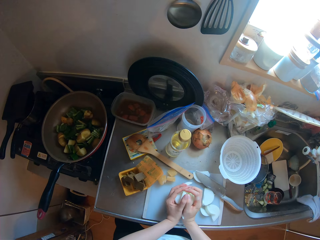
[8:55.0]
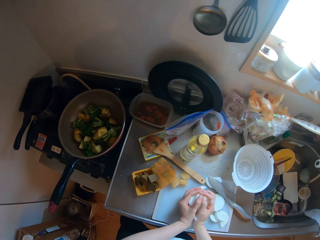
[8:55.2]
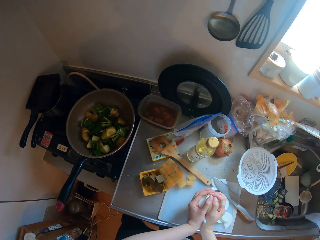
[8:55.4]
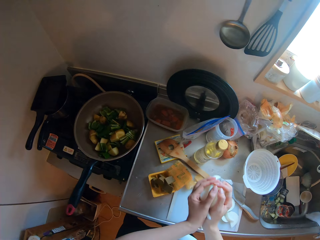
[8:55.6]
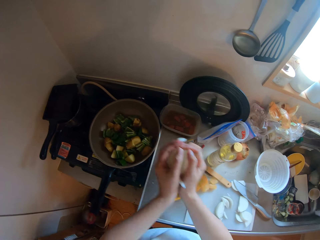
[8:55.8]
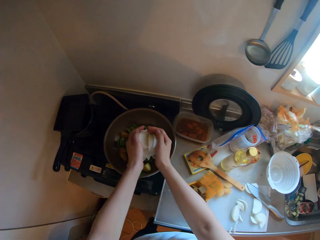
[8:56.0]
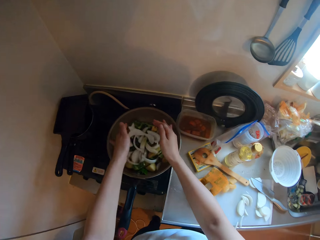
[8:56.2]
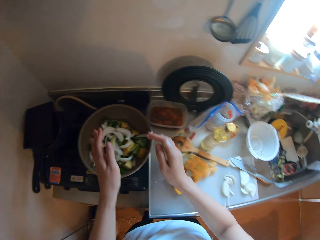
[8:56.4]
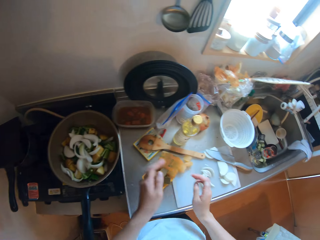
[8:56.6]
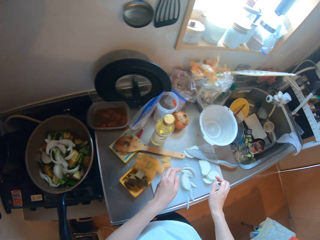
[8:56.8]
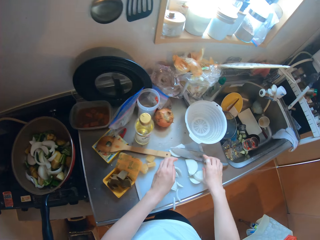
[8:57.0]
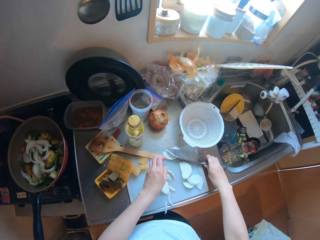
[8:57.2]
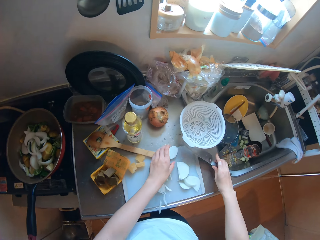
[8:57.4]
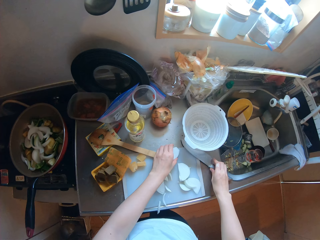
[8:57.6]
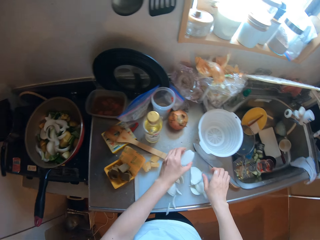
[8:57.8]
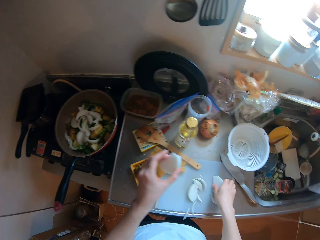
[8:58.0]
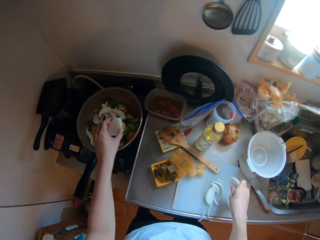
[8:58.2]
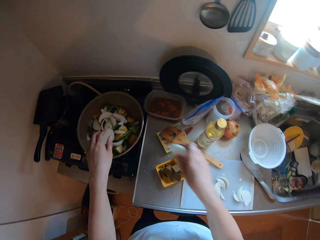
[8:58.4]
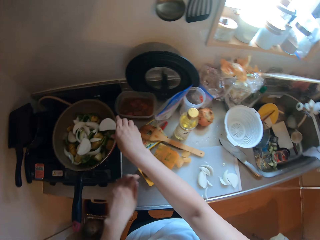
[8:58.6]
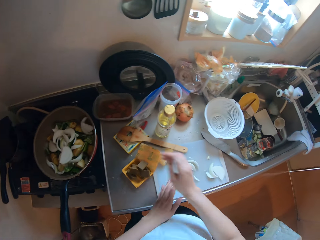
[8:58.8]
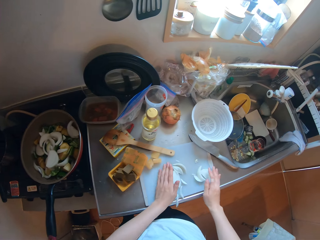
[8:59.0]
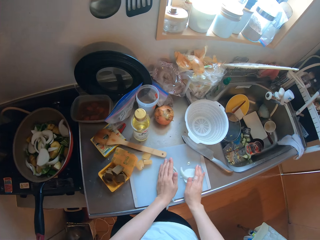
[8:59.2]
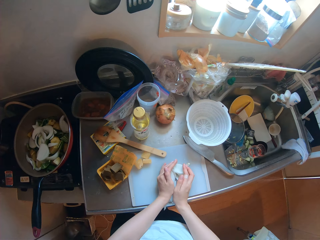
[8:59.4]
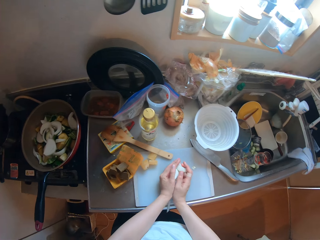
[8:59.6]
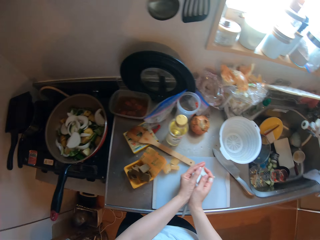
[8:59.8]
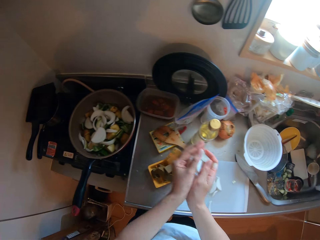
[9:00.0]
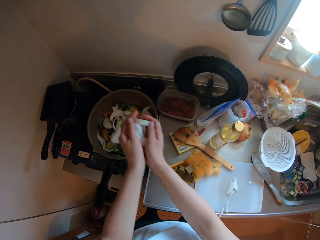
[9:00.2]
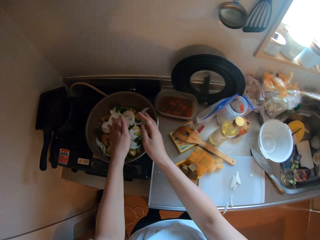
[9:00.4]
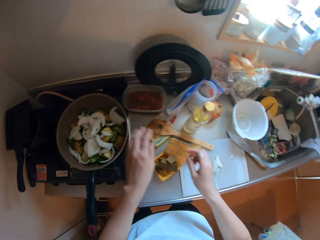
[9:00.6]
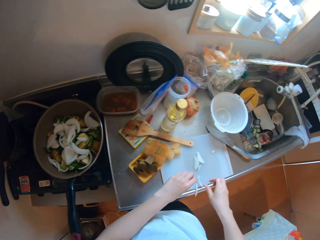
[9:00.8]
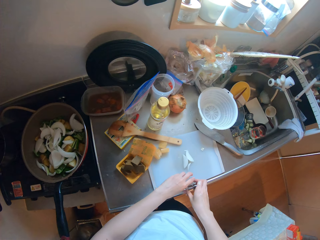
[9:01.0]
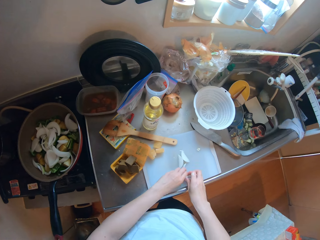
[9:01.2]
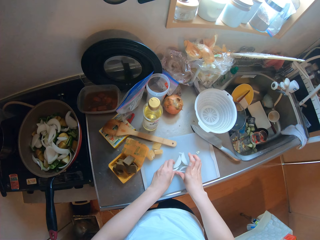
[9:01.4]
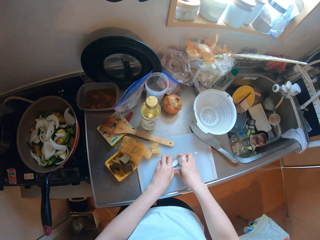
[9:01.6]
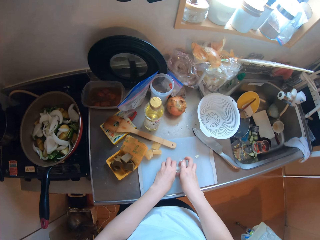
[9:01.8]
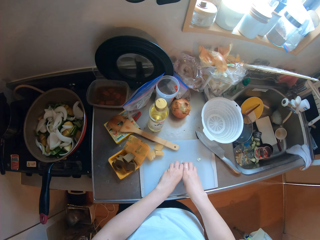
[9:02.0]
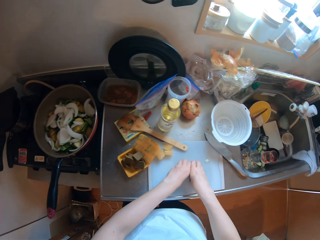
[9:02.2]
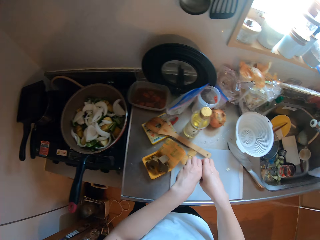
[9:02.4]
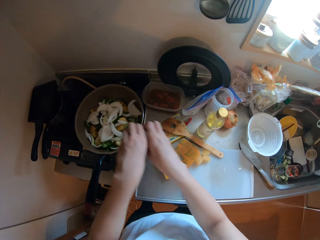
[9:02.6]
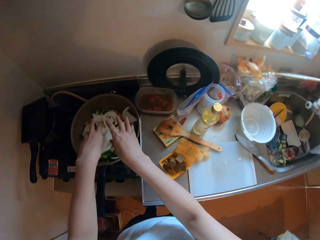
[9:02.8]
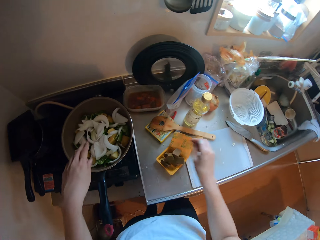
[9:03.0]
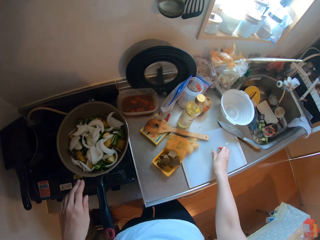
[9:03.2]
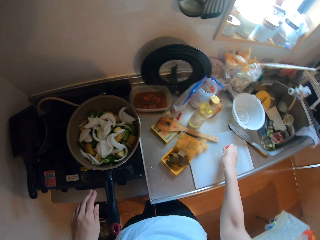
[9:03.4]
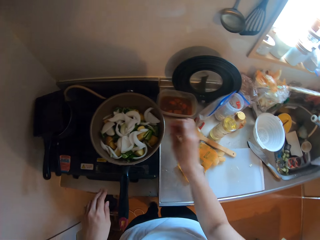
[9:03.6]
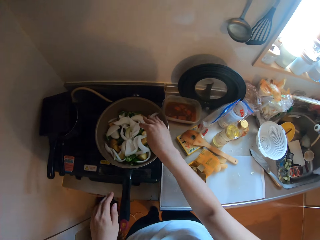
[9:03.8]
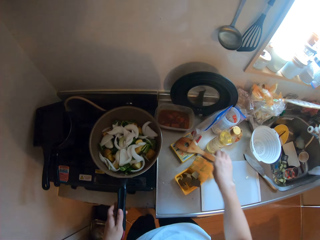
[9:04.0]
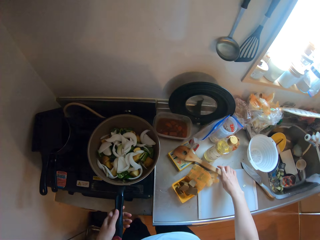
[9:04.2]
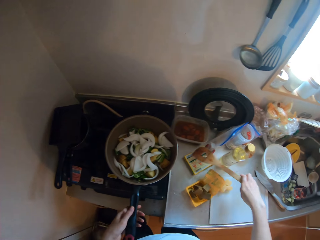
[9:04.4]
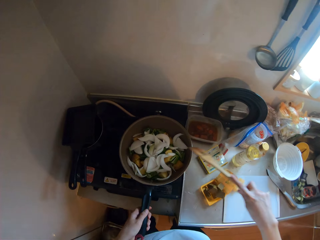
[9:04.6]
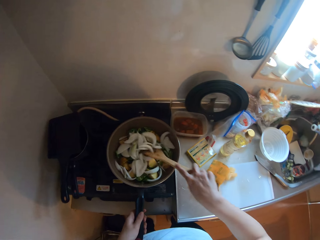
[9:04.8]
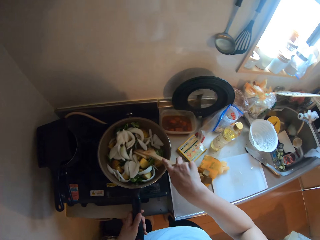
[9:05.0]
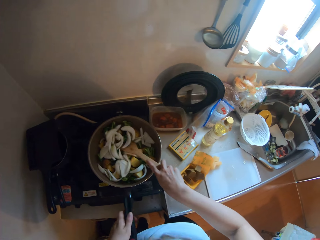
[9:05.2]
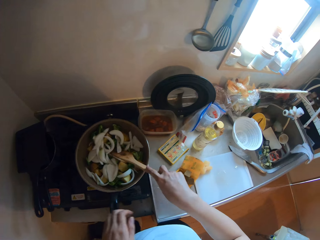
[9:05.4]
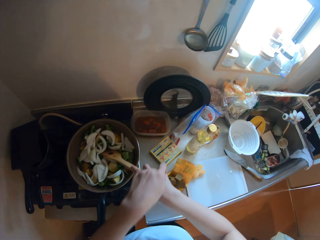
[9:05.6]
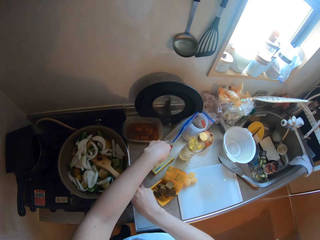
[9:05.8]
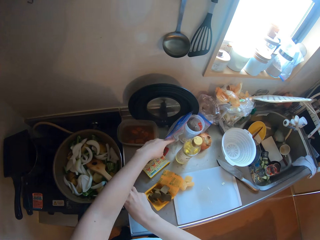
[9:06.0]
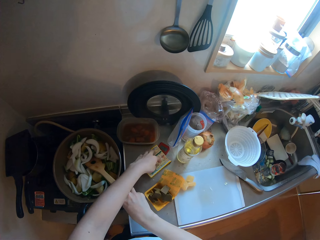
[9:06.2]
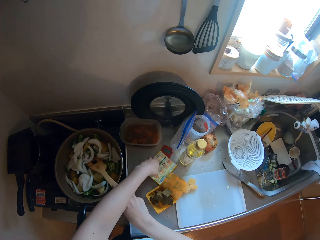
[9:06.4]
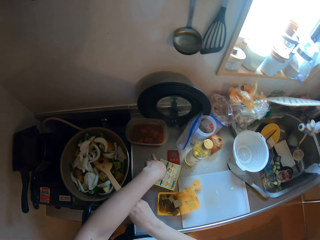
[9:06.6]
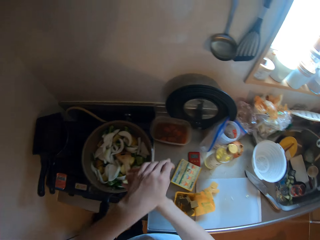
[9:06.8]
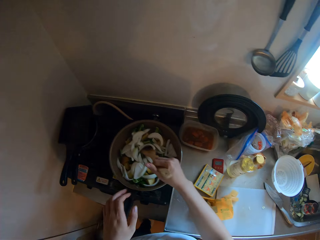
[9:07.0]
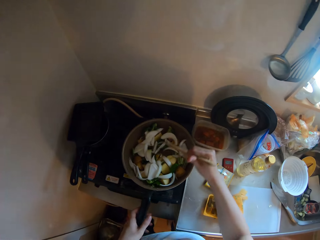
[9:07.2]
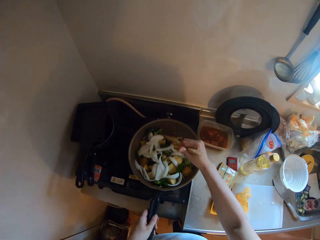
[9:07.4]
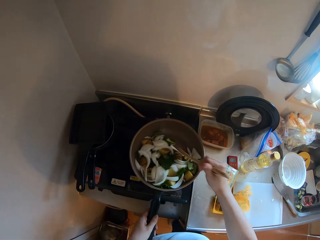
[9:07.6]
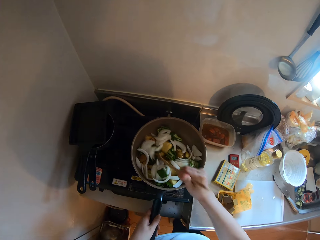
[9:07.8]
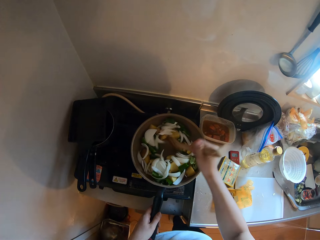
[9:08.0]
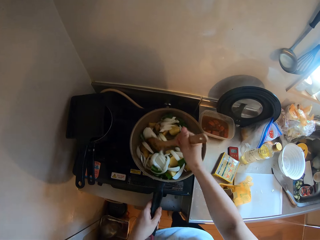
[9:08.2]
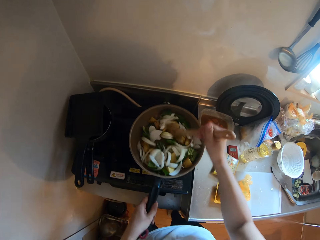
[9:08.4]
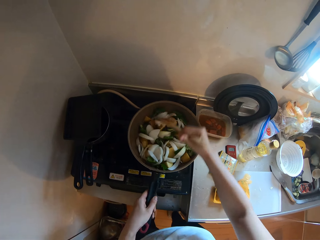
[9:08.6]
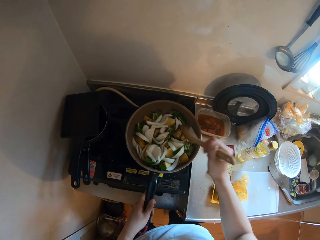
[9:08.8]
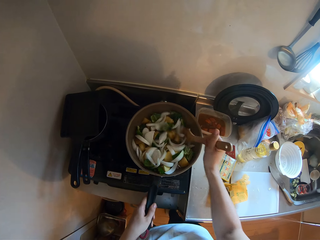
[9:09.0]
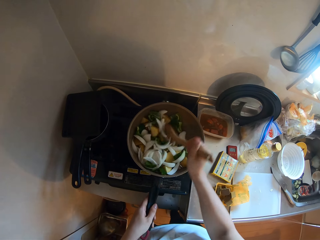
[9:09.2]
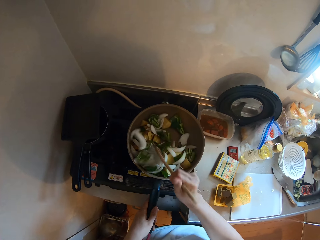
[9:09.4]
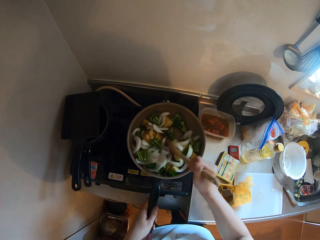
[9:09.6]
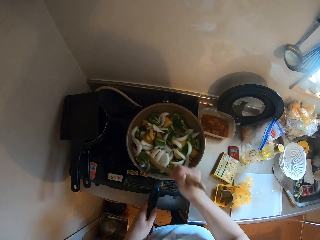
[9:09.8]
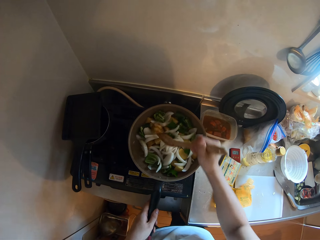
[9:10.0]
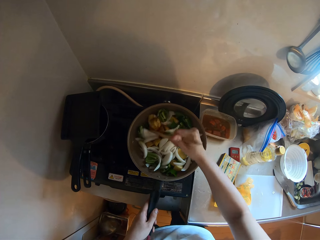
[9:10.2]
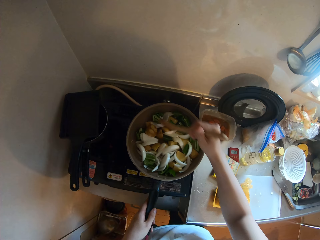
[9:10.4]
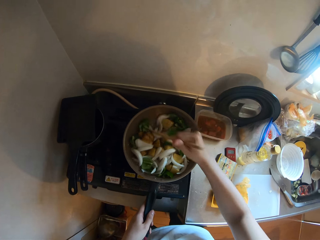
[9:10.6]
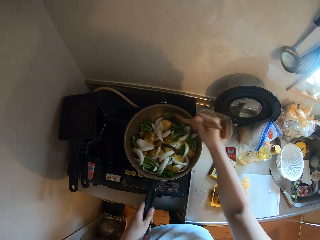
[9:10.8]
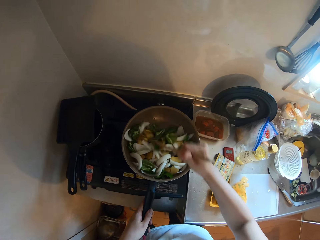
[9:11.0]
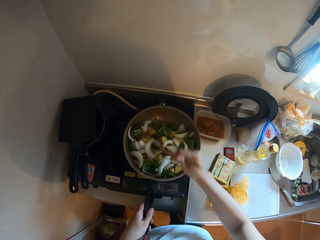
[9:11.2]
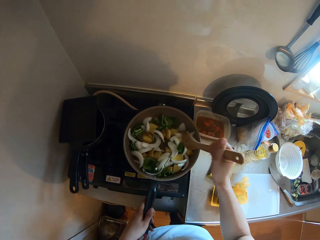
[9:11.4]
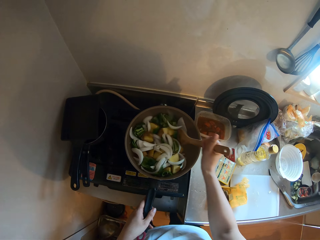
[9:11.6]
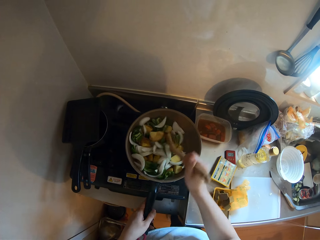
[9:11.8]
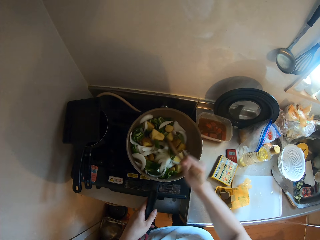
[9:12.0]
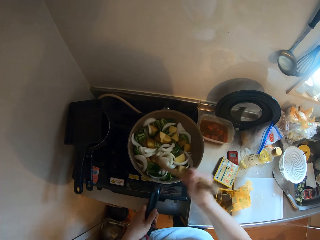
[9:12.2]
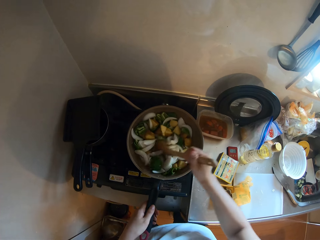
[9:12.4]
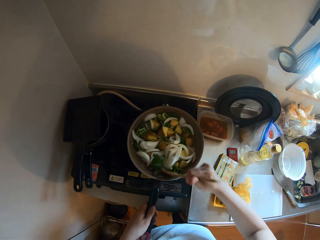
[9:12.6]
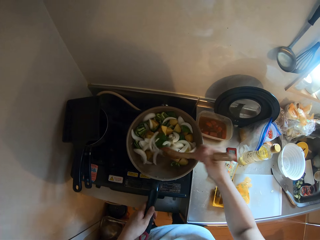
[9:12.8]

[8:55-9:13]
The camera wearer packs onions on the chopping board with both hands. She pours the onions in her hands in the frying pan. She adjusts the knife on the chopping board with her right hand. She picks up onions on the chopping board with her hands. She drops the onions in the frying pan. She packs onions on the chopping board with both hands. She pours the onions in her hands in the frying pan. She packs onions on the chopping board with both hands. She pours the onions in her hands in the frying pan. She picks up onions on the chopping board with her right hand. She drops the onions in the frying pan. She picks up the spatula on the countertop with her right hand. She holds the frying pan handle with her left hand. She stir fries with the spatula in her right hand. She adjusts items on the countertop with her left hand. She holds the frying pan handle with her left hand.

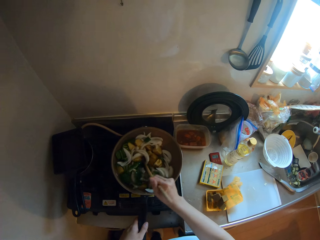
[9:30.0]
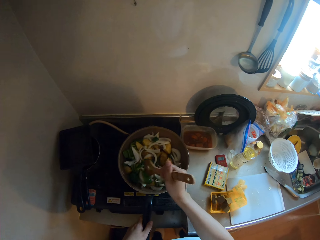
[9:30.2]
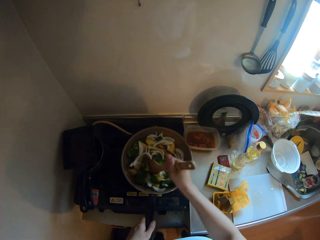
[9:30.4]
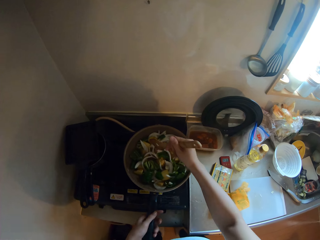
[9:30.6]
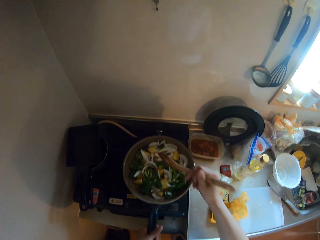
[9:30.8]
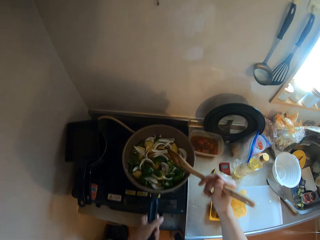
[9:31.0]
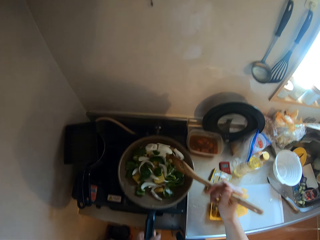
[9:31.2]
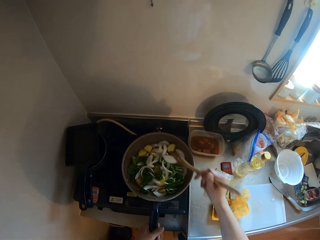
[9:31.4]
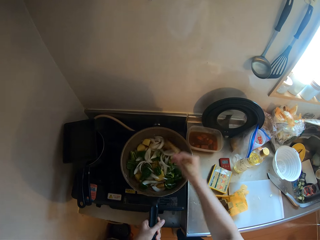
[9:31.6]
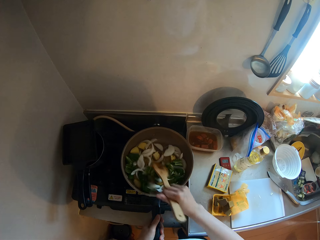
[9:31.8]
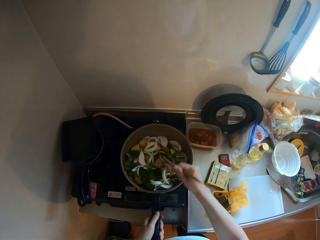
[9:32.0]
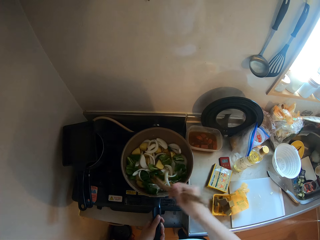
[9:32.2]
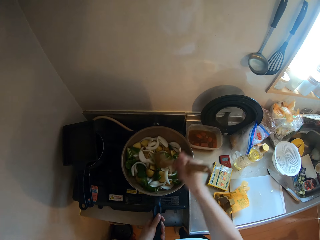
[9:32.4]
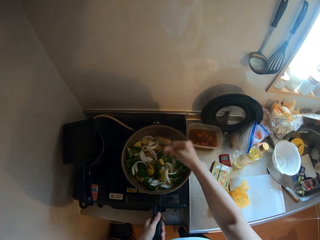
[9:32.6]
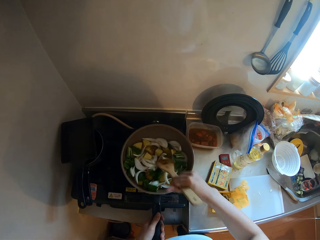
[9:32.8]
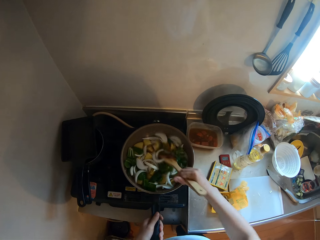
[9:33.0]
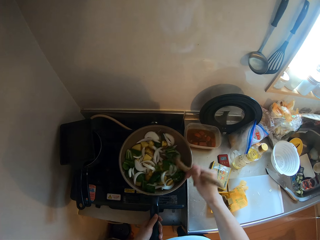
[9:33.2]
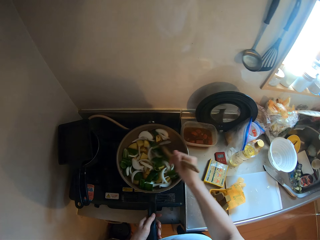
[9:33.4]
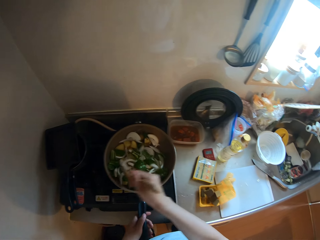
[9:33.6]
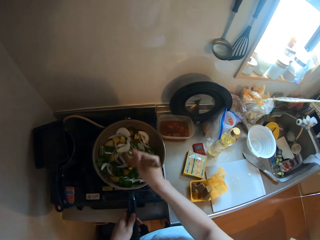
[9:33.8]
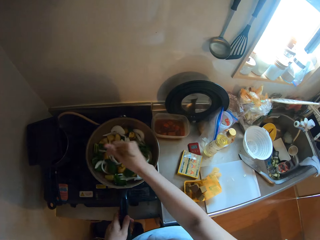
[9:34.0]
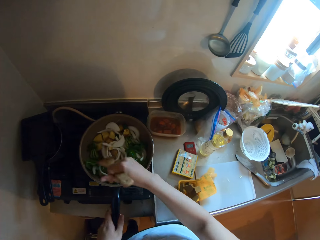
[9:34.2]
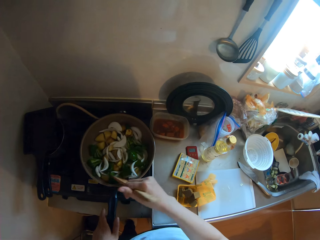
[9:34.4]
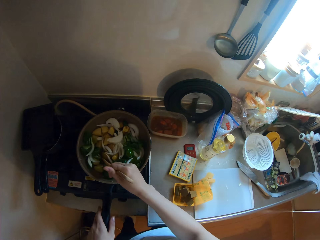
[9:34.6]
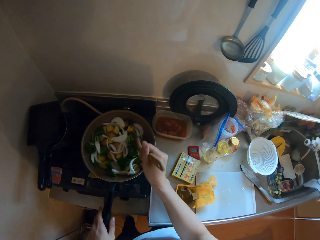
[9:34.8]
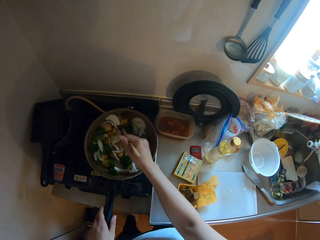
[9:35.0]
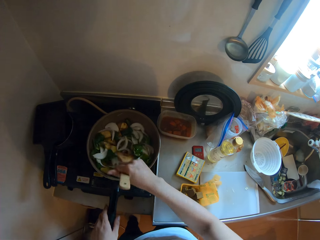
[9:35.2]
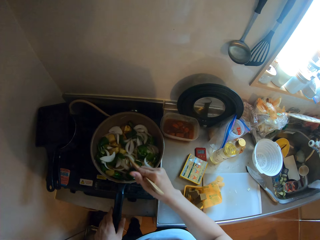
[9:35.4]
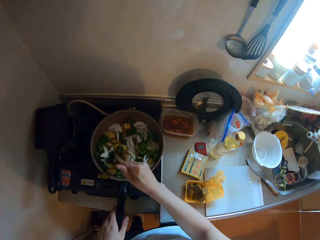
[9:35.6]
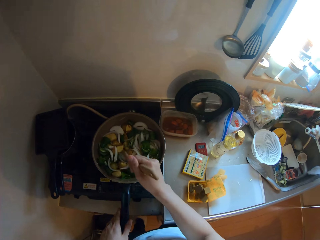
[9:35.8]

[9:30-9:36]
The camera wearer shakes the cooking pan. They stir the vegetable mixture in the cooking pan.
